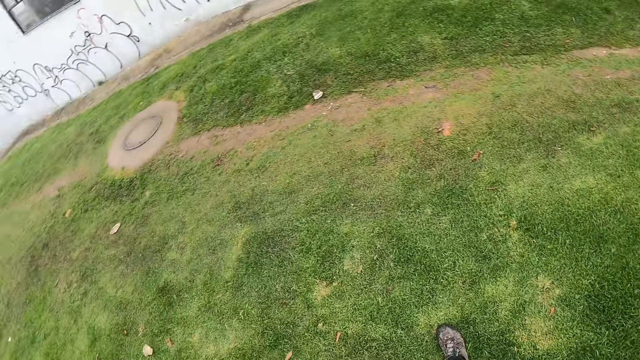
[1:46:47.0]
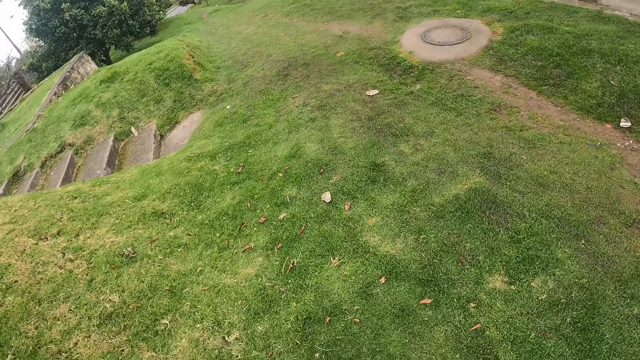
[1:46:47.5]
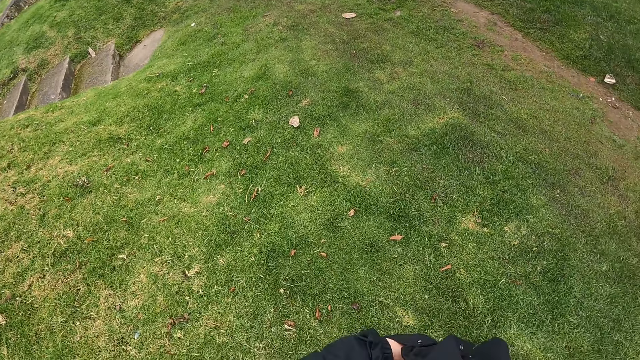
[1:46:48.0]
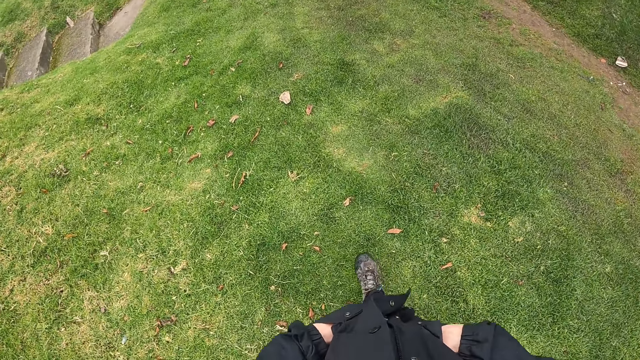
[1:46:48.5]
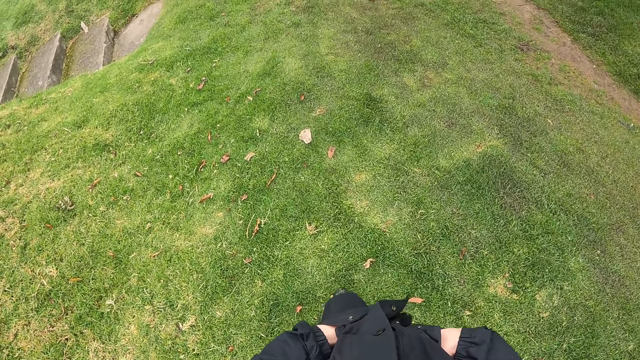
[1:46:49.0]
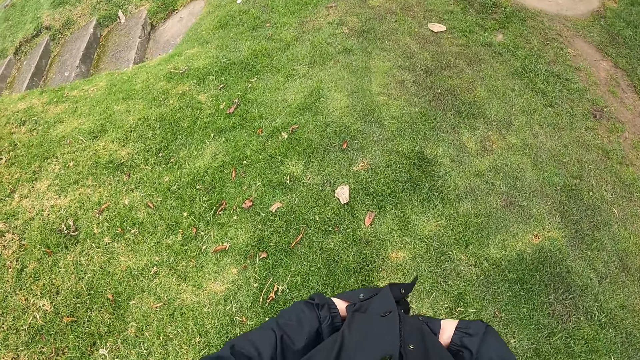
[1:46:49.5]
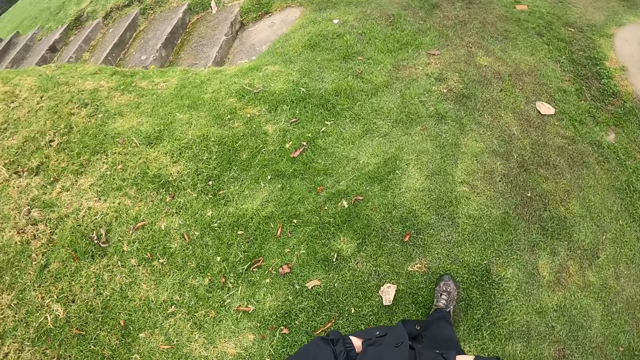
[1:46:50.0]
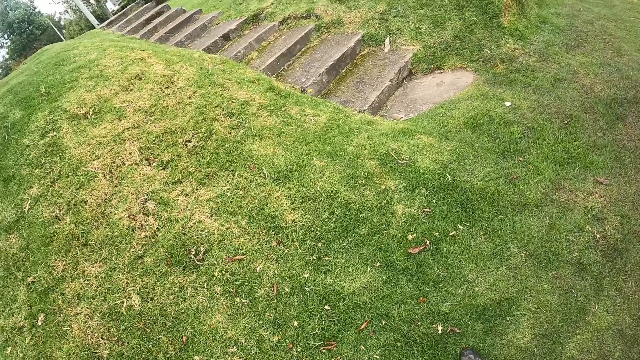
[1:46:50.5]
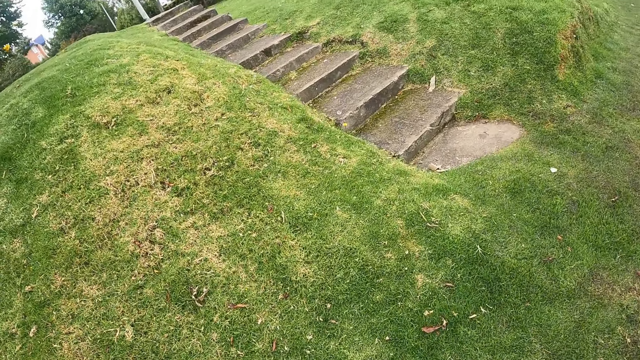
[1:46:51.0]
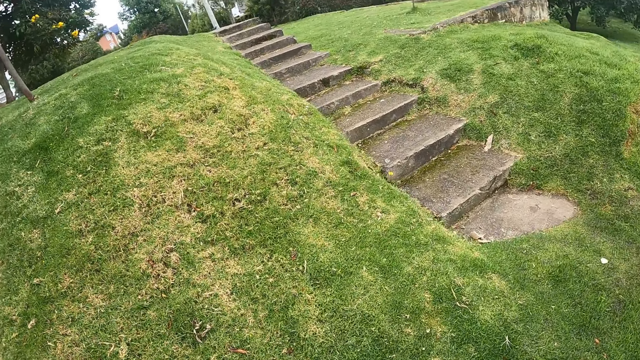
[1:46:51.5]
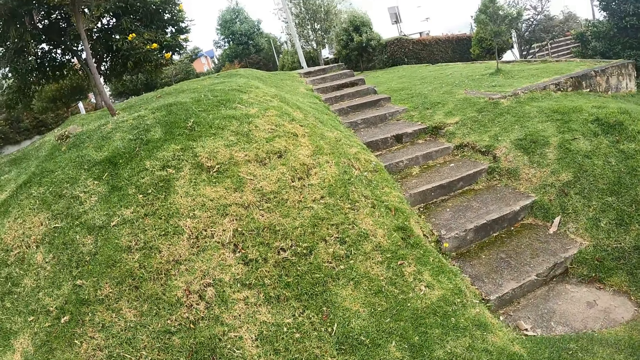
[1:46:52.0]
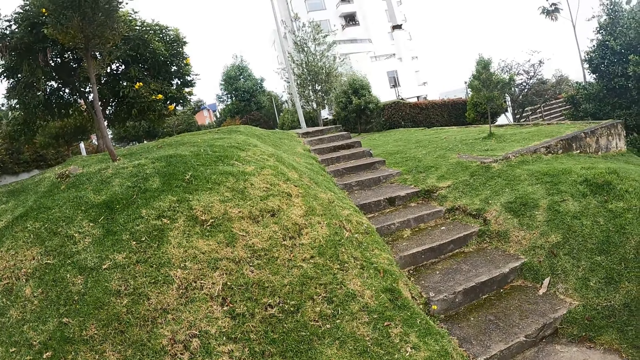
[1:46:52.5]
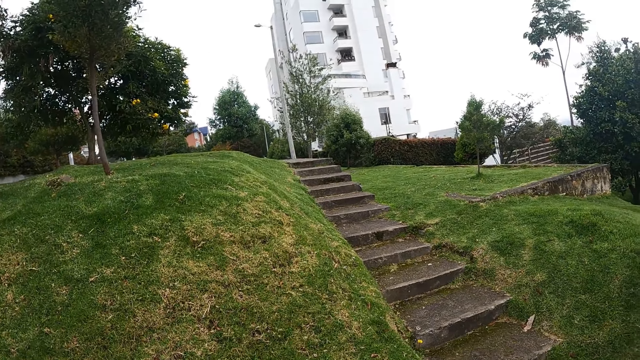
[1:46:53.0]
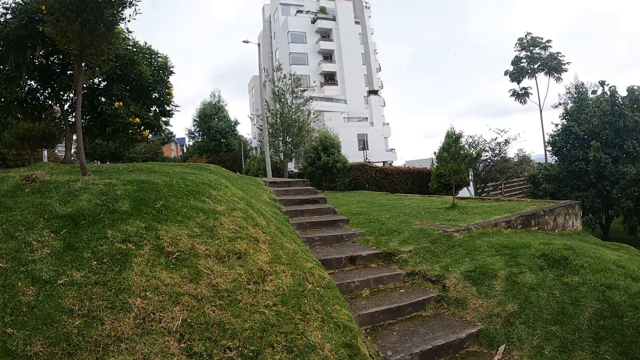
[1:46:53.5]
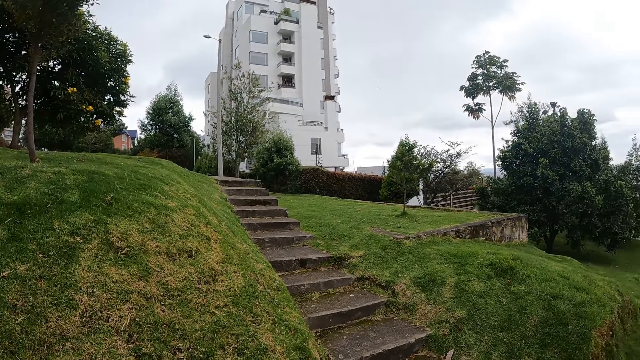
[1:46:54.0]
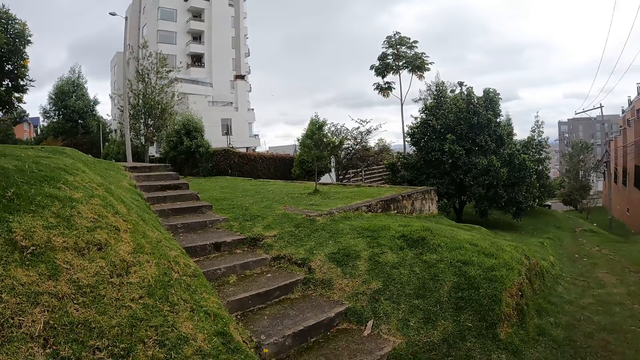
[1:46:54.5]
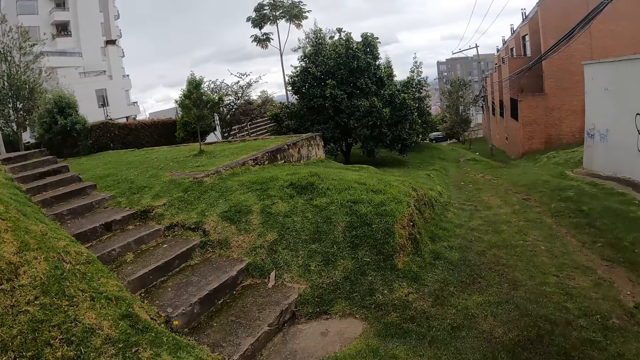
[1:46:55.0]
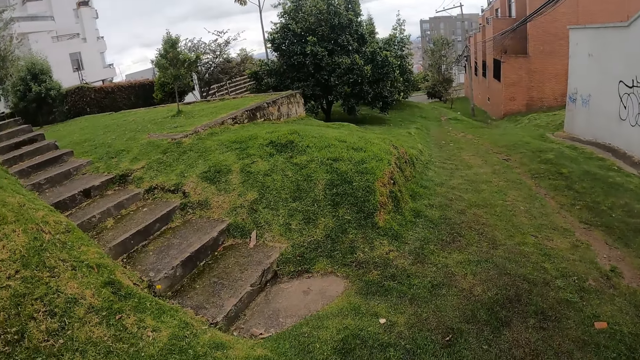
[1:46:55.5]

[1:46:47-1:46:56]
The camera wearer looks around. They walk around the garden. They look around.

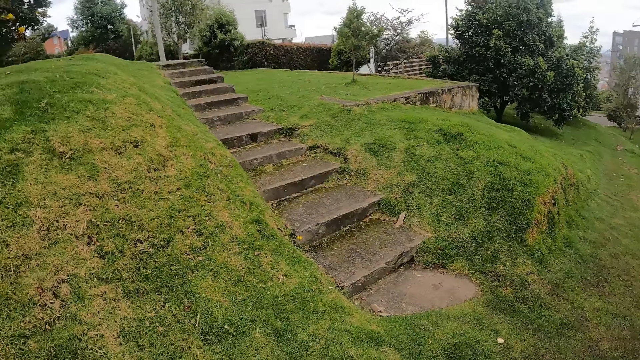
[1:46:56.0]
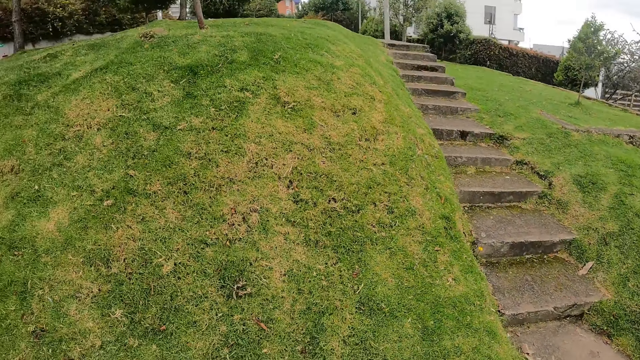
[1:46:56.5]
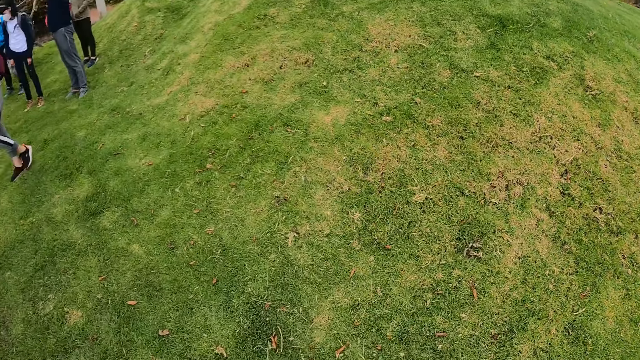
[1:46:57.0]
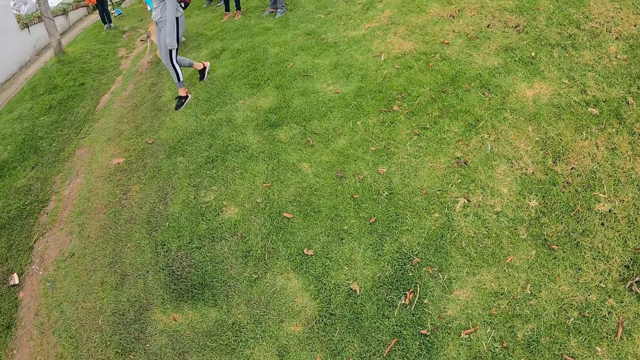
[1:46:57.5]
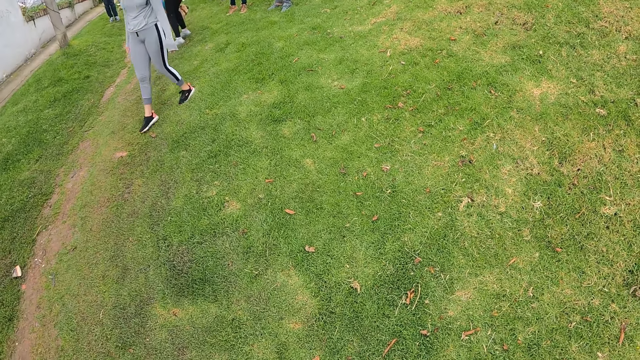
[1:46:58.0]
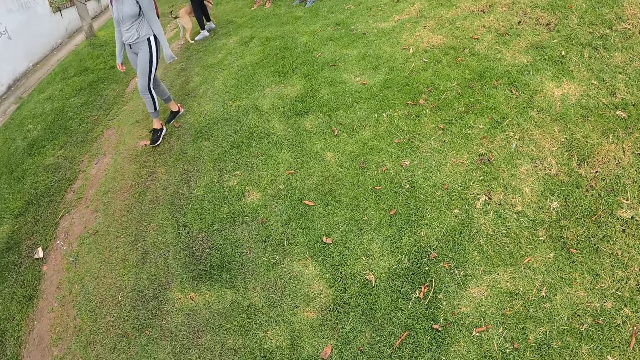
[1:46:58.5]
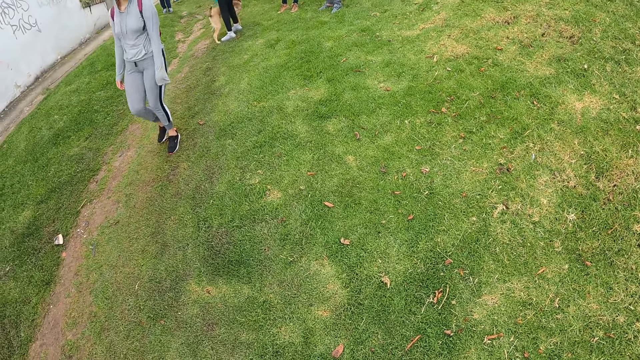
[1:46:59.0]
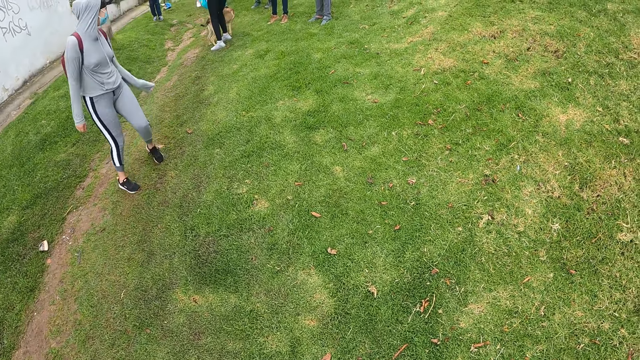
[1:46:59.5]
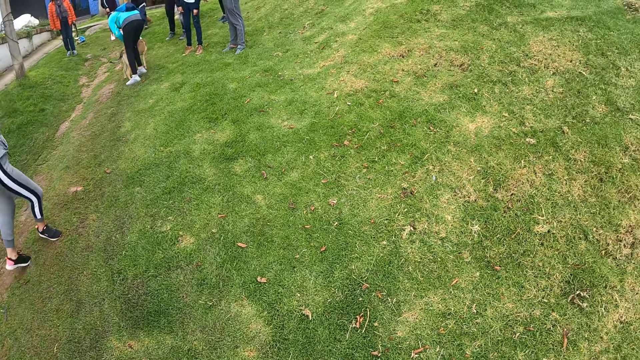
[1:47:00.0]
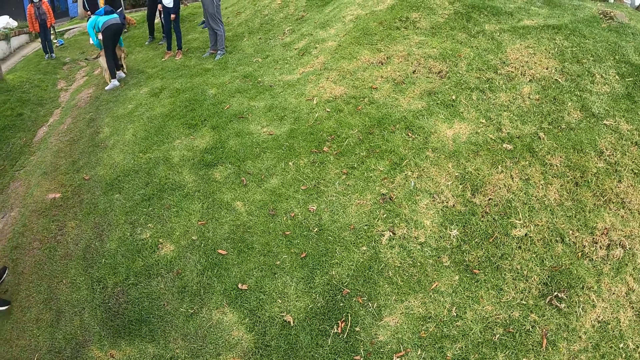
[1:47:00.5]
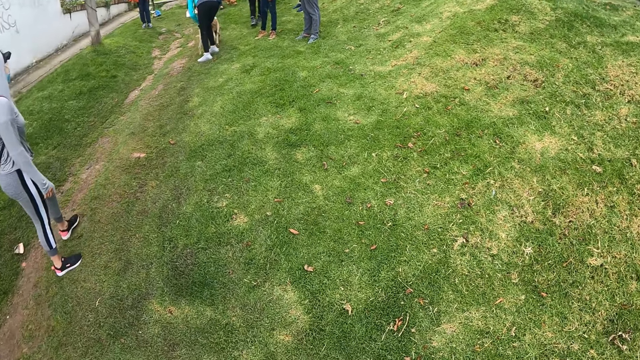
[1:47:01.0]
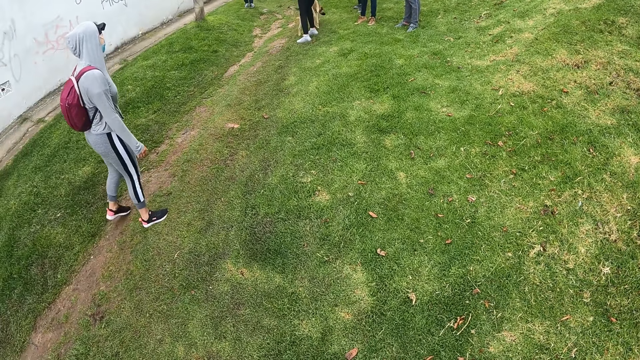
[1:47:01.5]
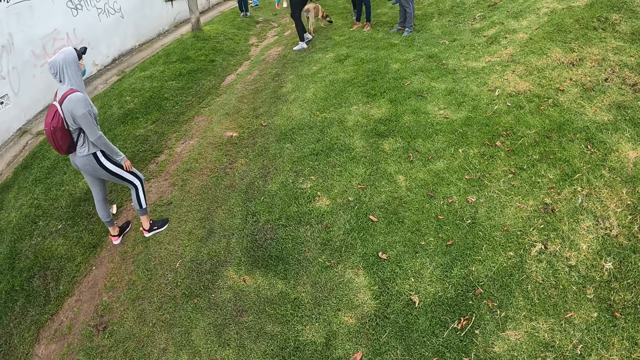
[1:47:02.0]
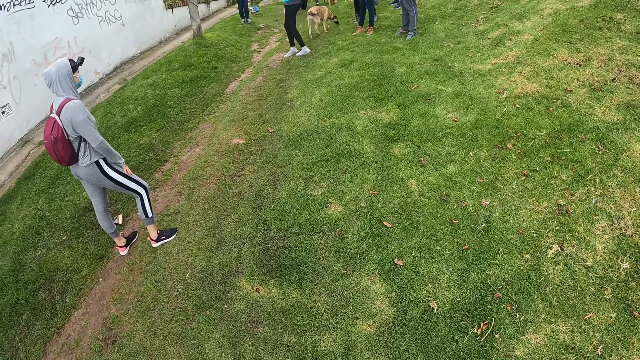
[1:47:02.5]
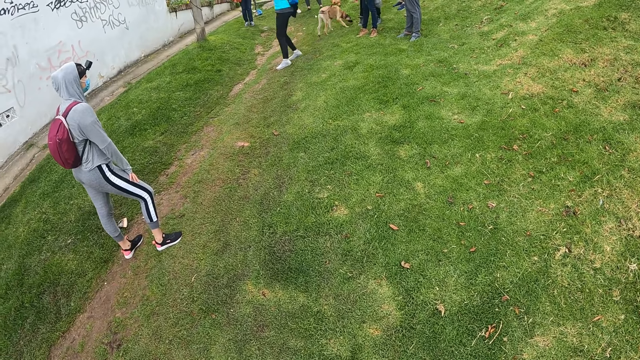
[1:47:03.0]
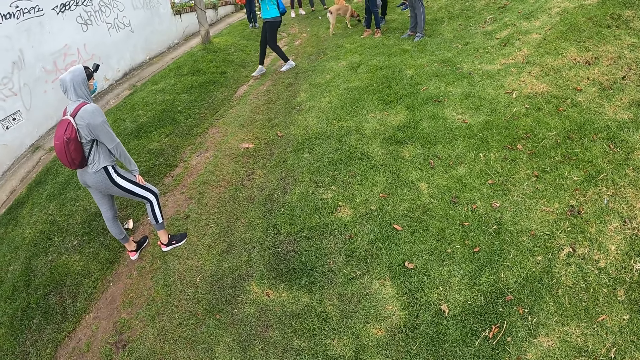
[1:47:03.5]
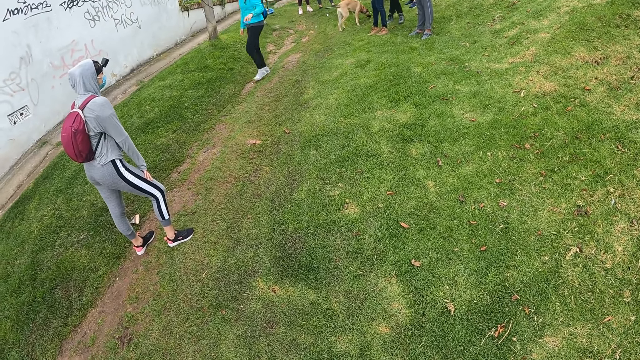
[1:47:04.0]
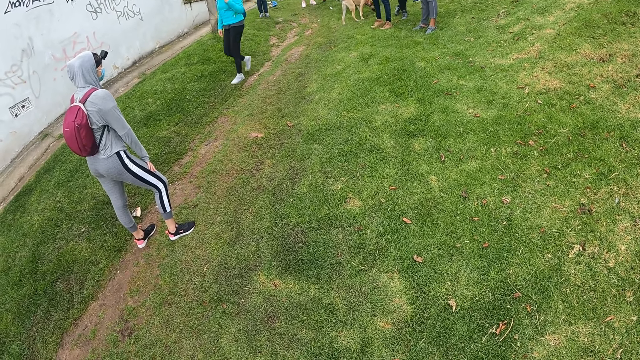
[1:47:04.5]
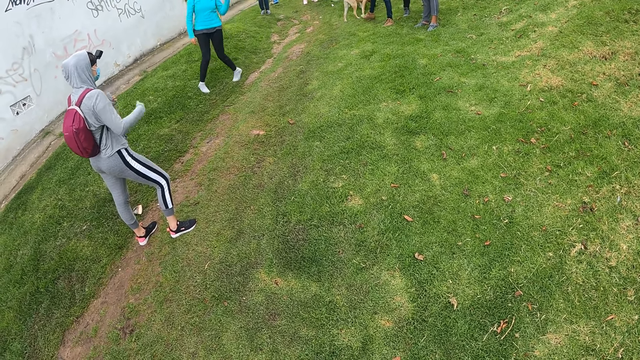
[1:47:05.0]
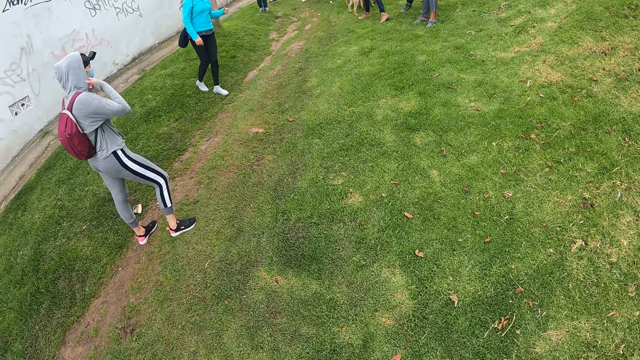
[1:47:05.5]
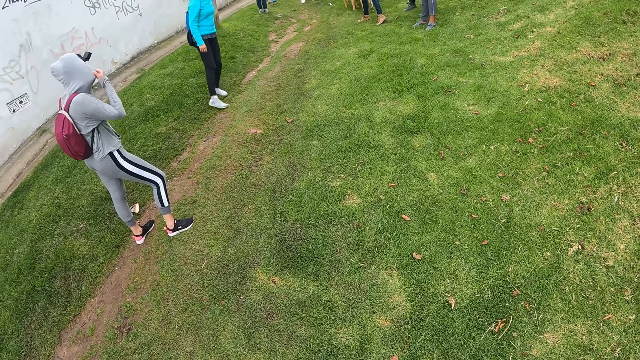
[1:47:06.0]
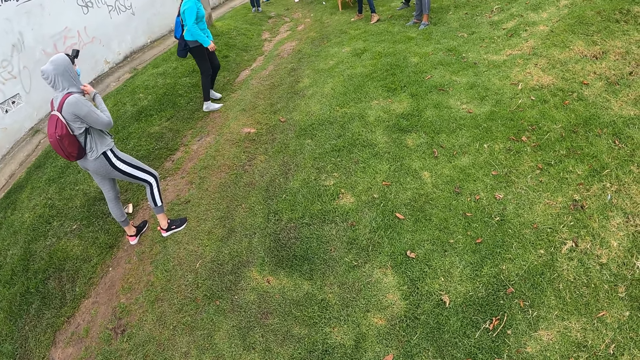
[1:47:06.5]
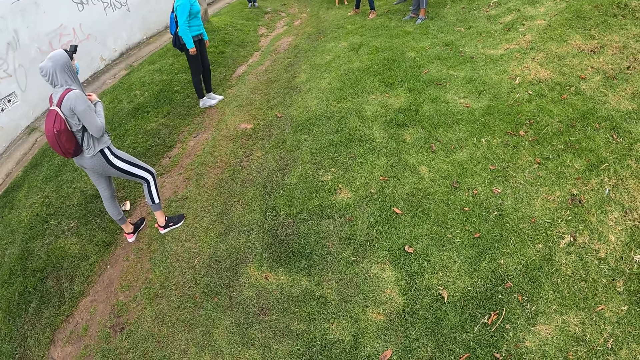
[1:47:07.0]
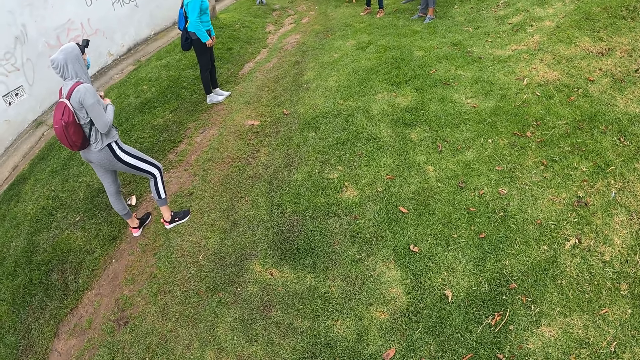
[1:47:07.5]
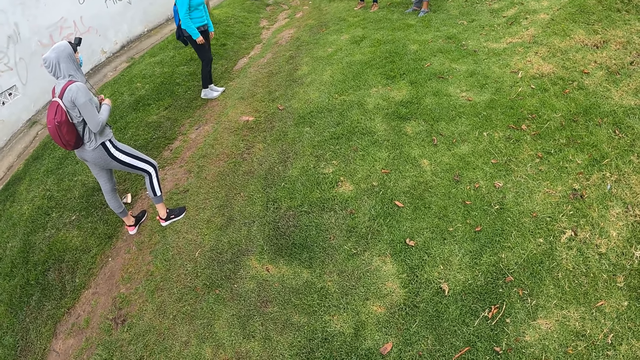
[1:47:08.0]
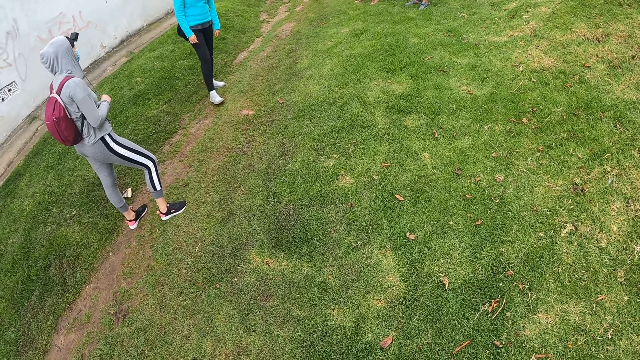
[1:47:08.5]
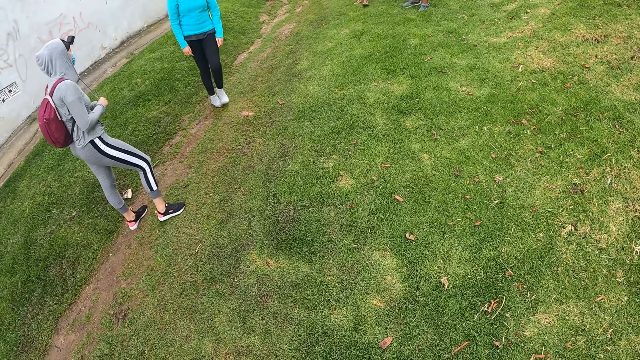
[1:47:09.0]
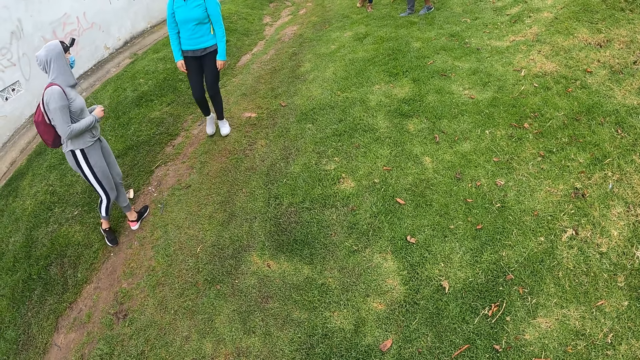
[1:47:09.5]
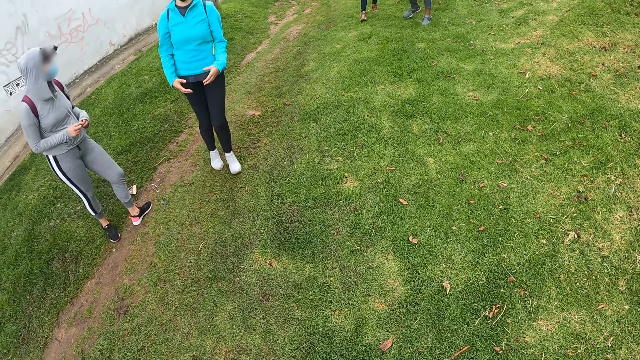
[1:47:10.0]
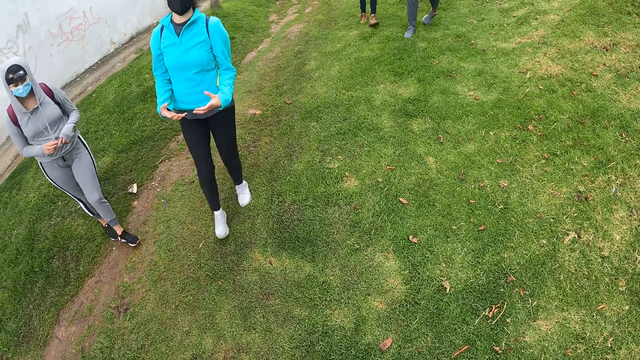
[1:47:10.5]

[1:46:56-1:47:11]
A person walks around the garden. Another person moves around.
